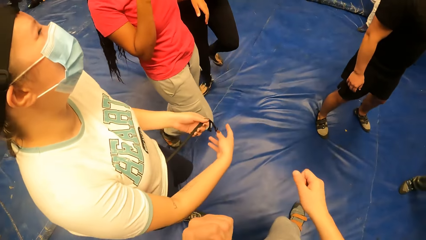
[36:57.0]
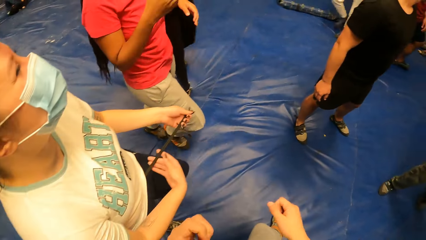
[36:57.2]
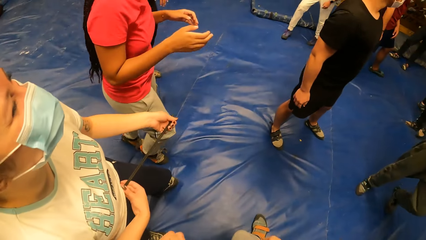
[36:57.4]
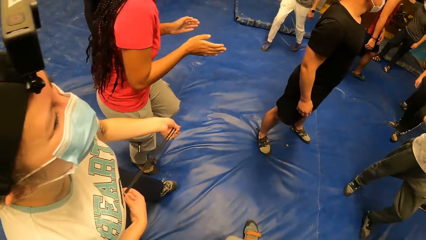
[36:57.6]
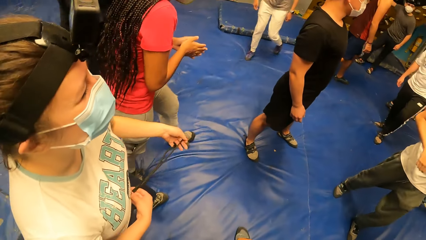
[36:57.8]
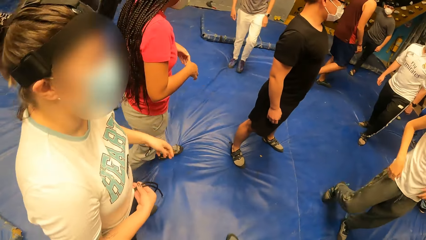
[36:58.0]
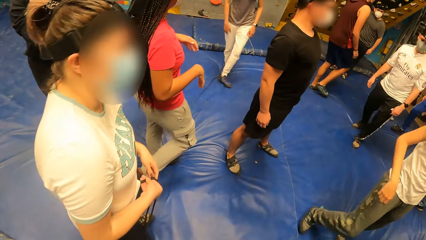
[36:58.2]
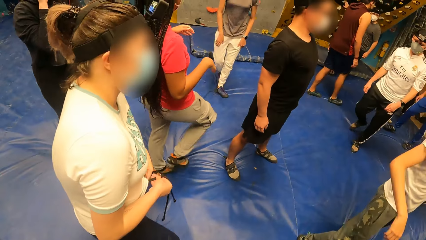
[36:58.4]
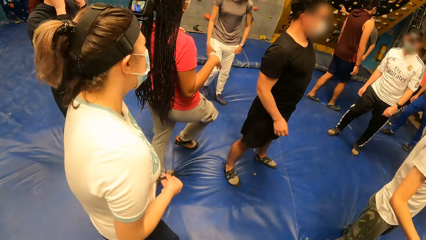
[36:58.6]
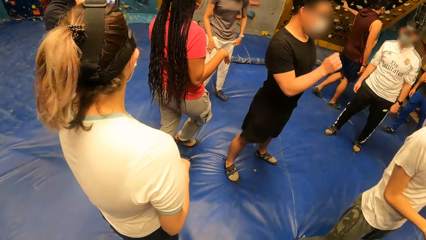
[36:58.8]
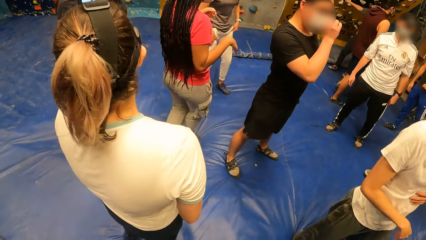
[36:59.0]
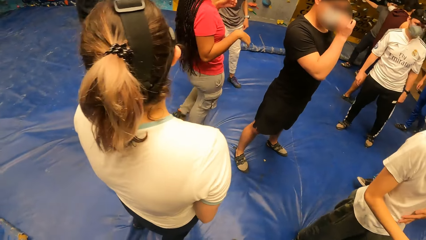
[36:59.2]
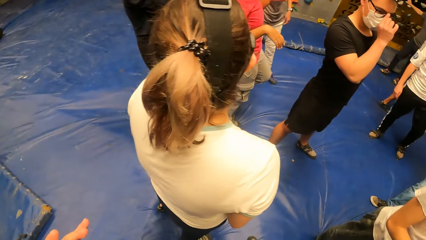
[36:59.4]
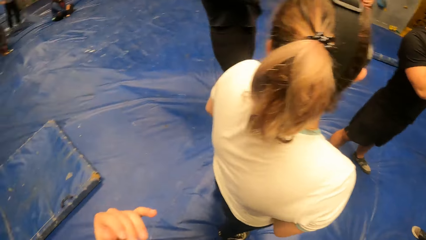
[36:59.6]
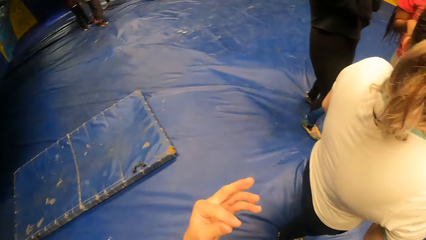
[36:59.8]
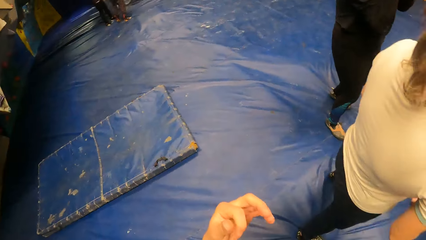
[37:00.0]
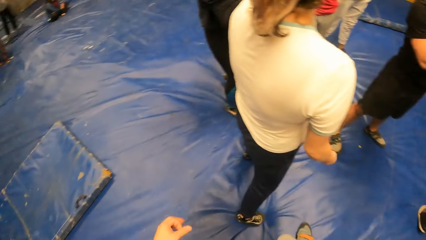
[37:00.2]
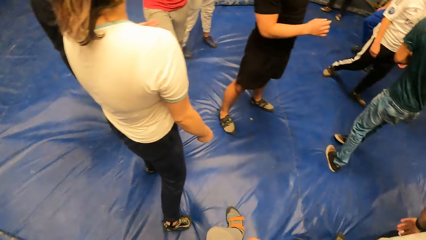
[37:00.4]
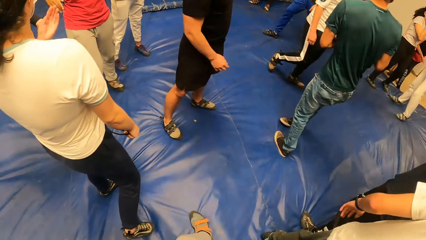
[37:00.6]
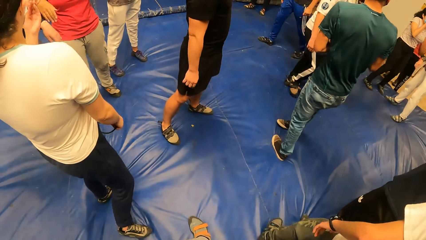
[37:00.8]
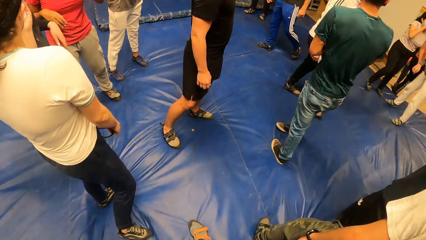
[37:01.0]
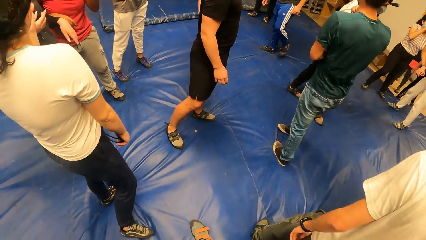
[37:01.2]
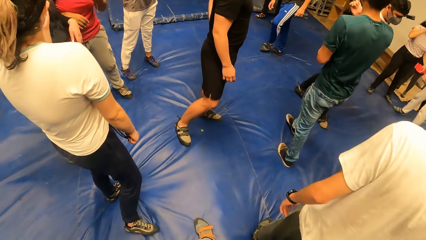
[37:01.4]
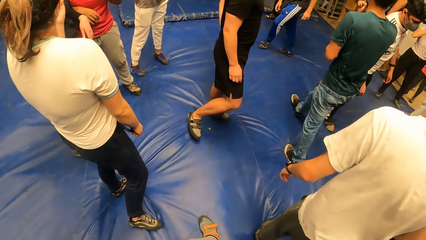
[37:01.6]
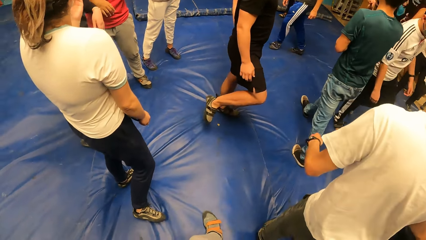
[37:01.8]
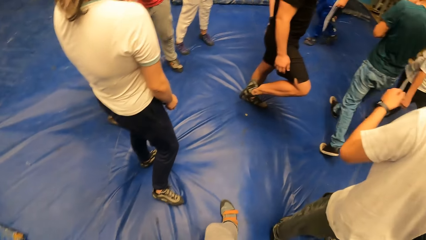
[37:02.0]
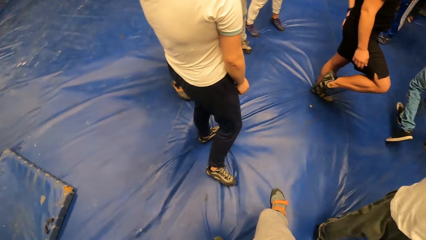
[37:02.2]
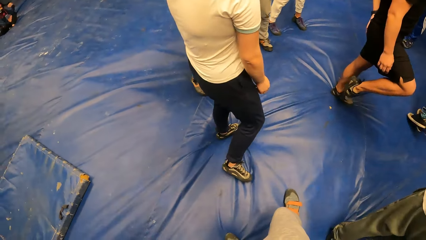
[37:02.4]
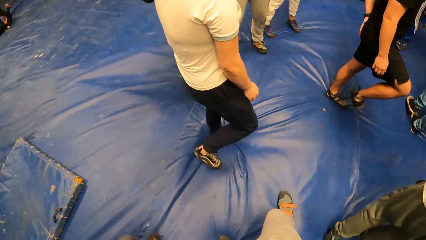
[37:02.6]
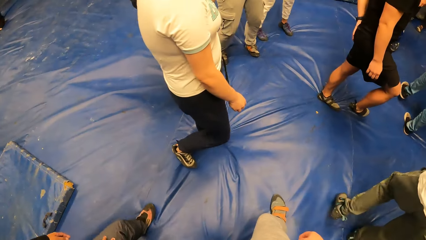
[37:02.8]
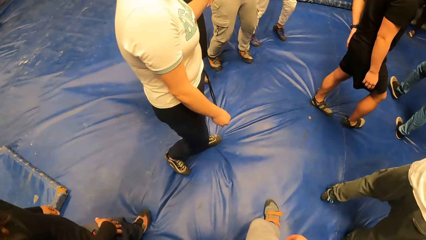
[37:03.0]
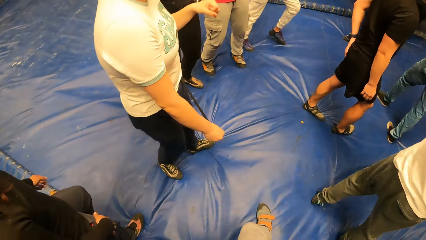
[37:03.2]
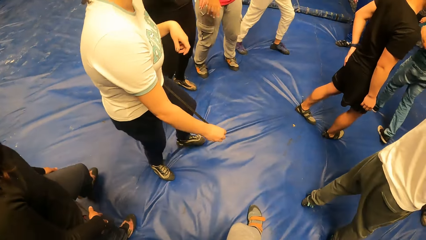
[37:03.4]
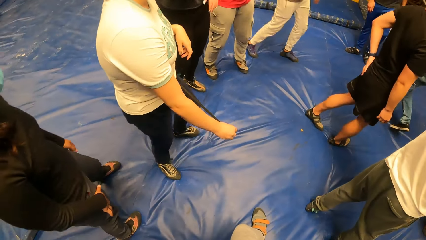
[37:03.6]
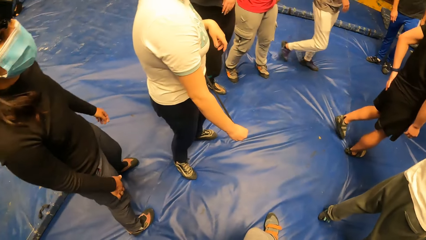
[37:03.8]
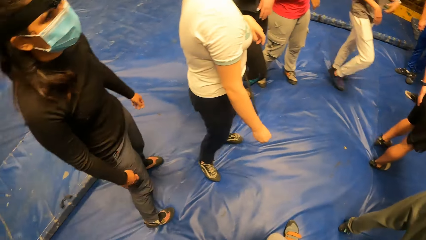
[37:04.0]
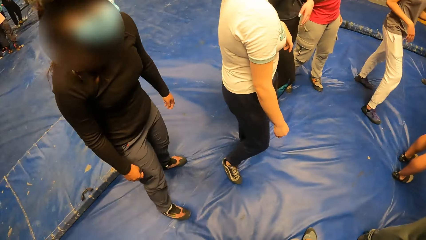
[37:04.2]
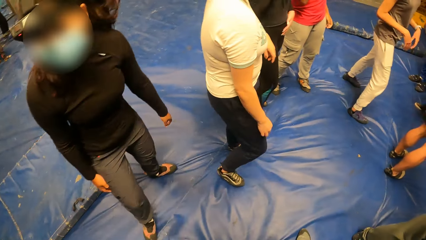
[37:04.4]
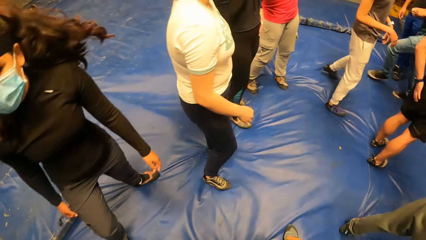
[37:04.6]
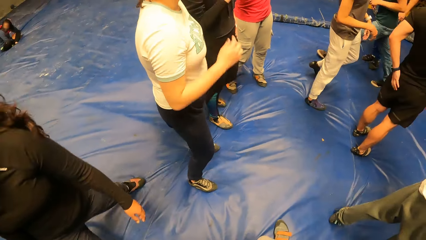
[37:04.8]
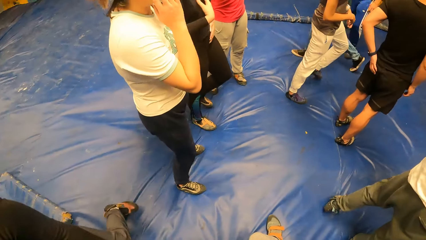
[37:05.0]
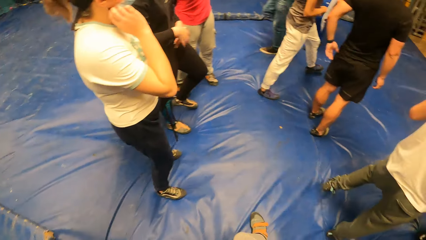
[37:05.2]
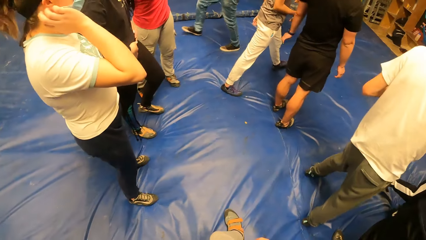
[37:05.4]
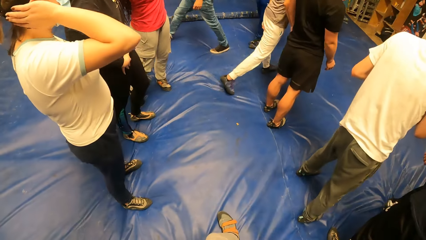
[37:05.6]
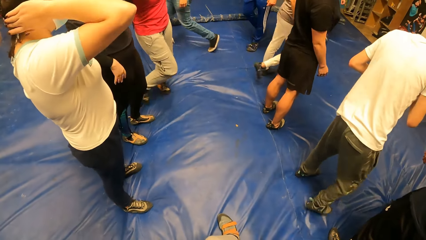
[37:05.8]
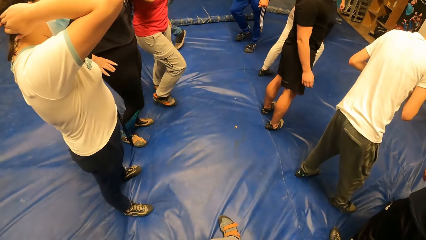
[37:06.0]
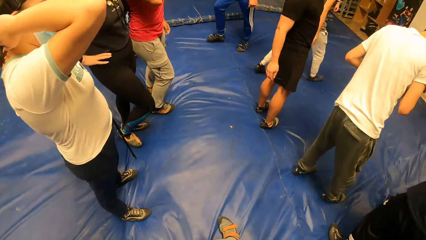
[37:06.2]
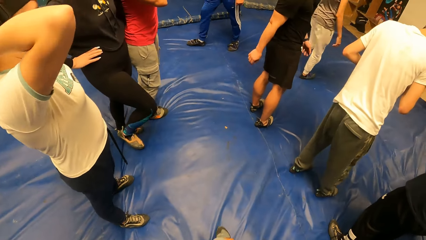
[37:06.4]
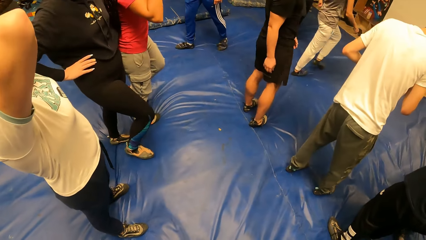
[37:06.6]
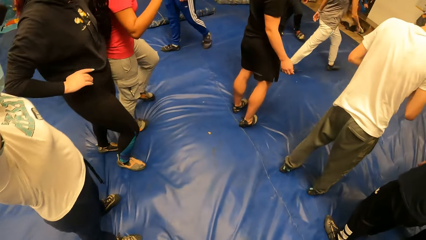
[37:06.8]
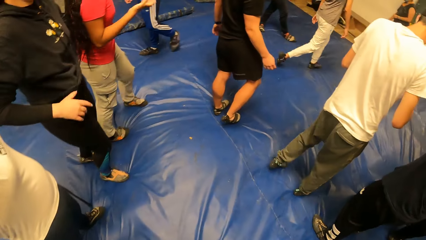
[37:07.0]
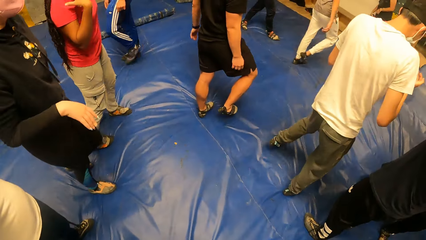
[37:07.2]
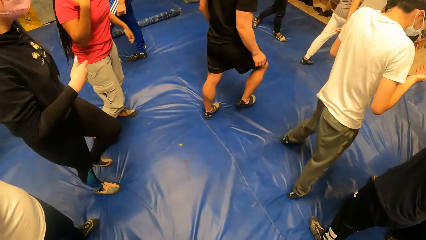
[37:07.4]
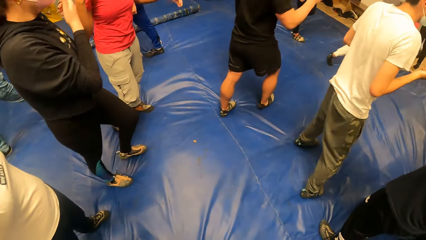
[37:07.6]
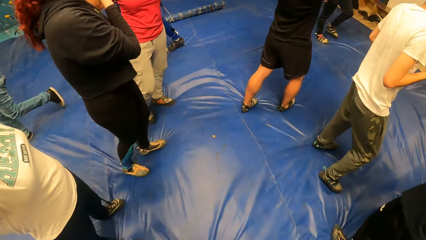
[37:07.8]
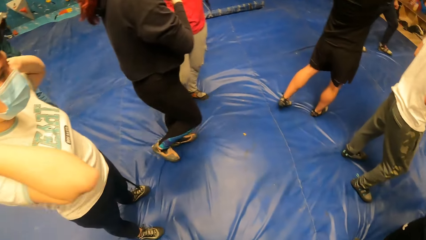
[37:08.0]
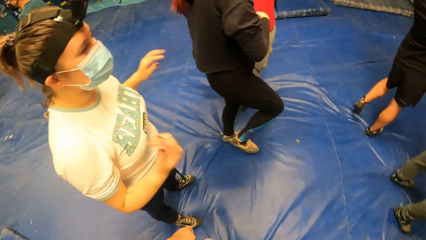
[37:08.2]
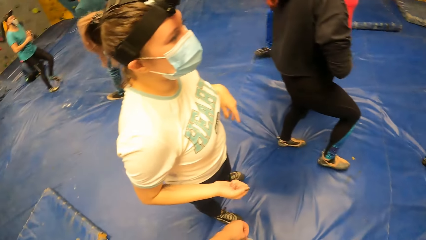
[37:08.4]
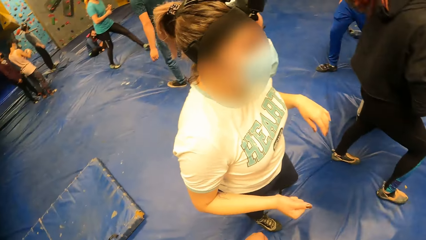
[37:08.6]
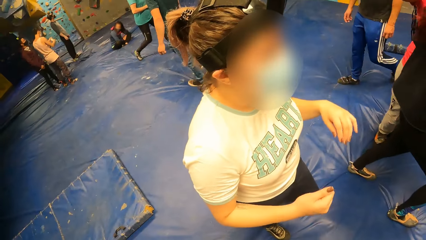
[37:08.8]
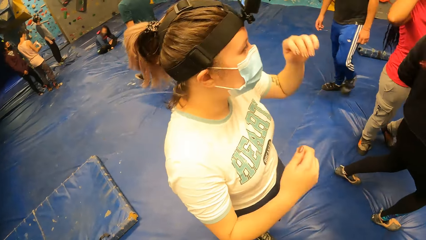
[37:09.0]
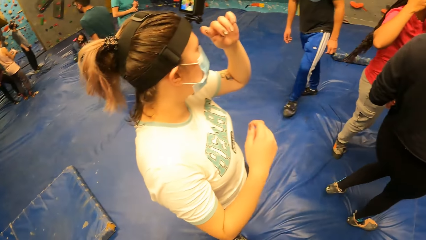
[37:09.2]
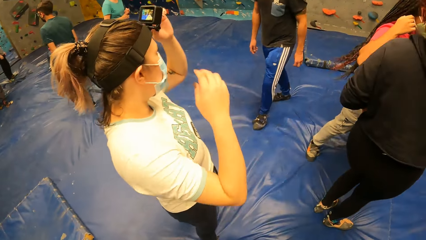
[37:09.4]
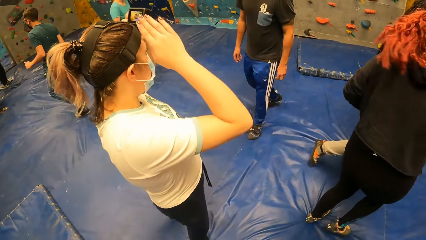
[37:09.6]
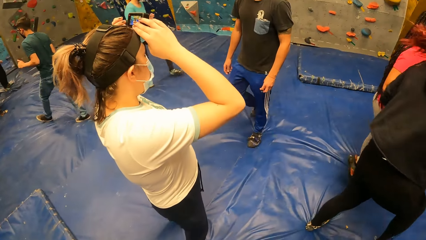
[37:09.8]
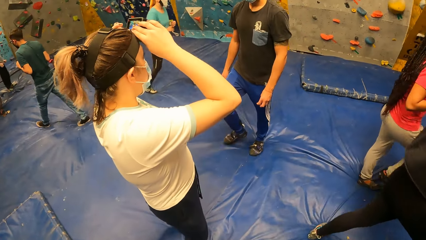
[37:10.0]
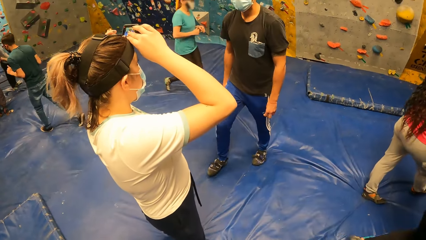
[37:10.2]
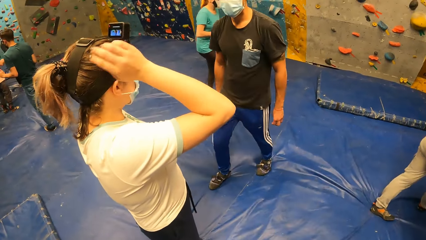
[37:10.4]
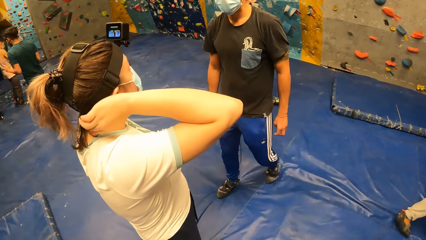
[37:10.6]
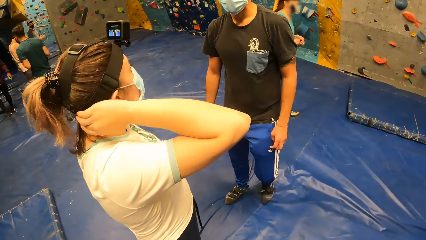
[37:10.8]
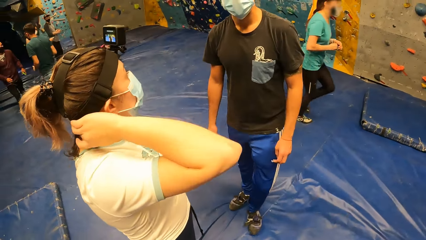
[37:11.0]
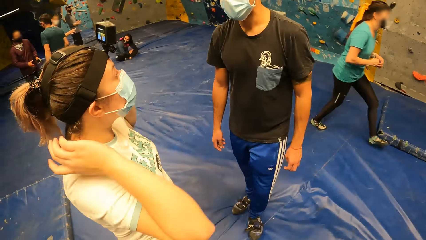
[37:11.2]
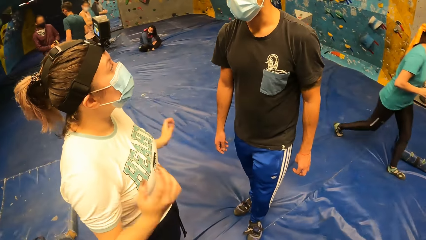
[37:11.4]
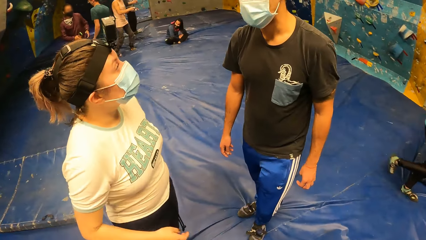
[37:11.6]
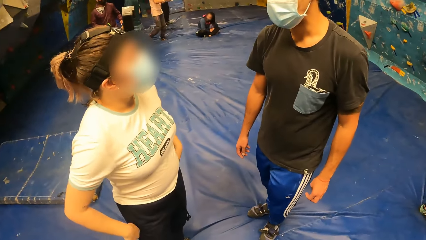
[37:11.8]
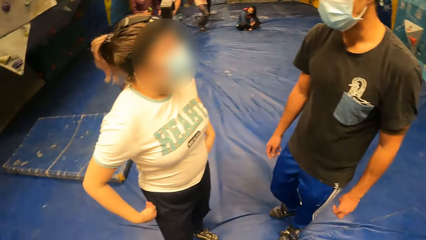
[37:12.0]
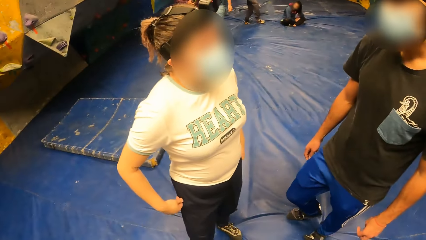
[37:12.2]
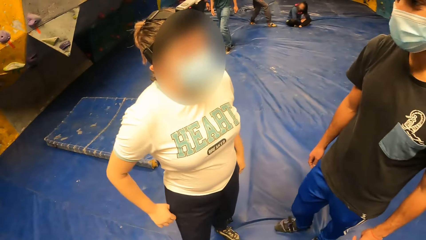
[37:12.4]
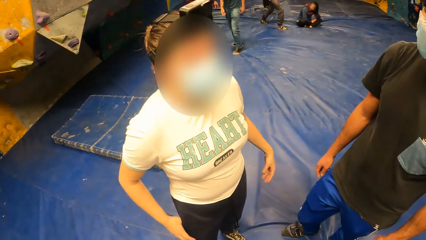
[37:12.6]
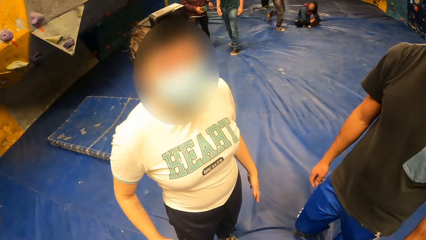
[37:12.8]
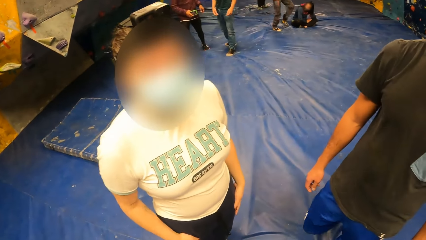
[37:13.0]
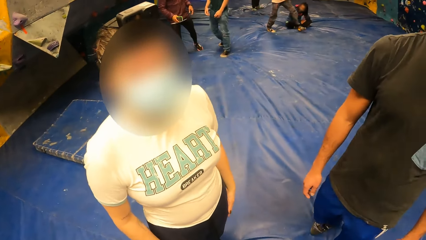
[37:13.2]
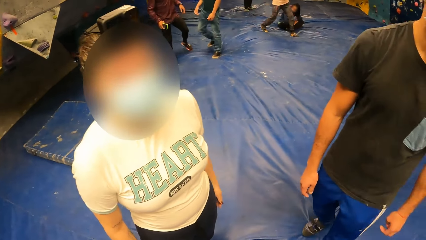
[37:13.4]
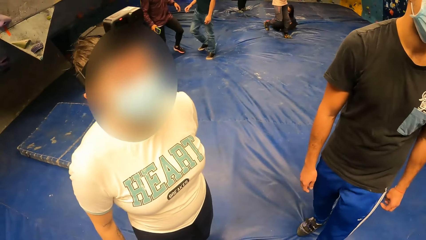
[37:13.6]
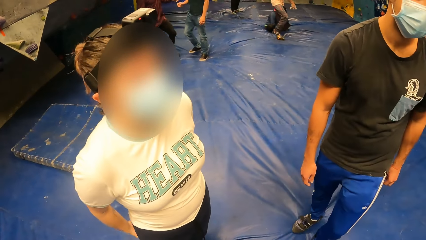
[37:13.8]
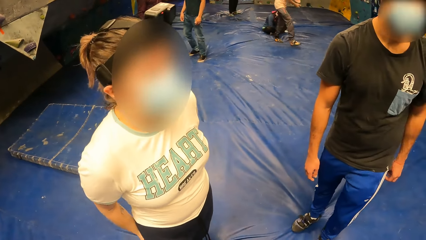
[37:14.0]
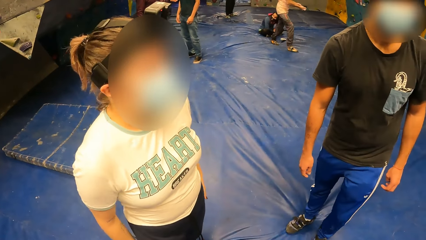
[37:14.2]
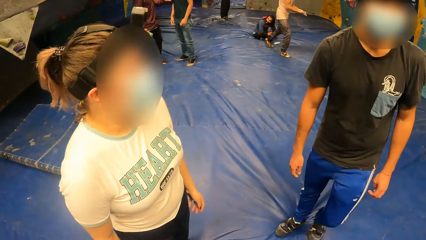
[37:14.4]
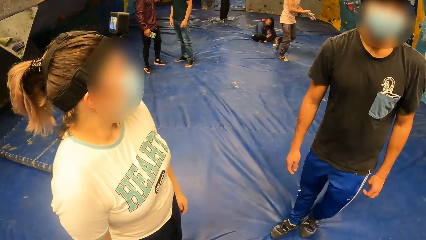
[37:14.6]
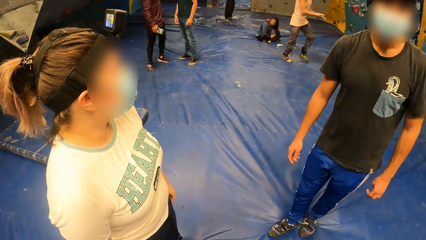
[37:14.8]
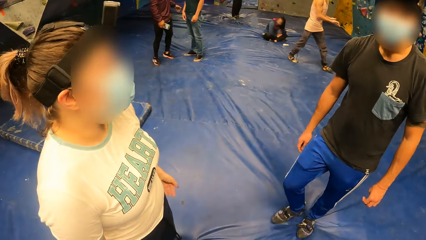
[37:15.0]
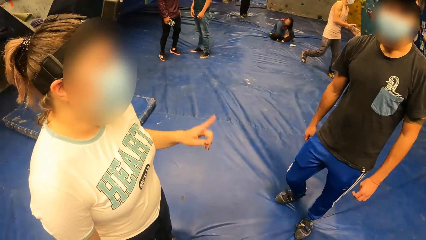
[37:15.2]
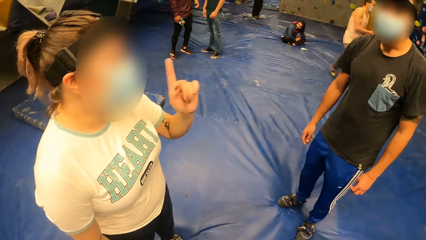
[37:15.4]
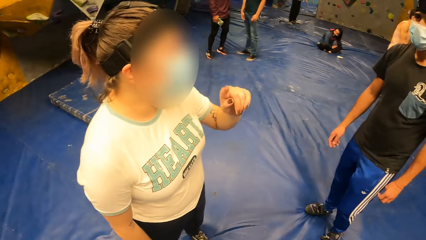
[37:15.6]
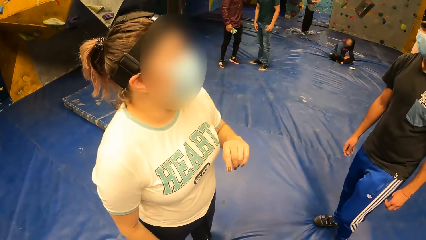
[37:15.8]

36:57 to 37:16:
A woman walks around. Another woman walks around. A third woman touches the camera. A man converses with the third woman.
